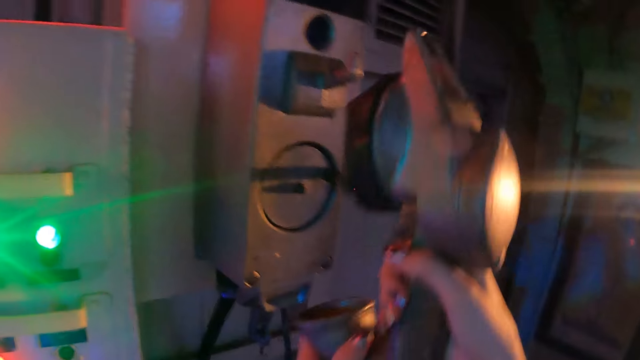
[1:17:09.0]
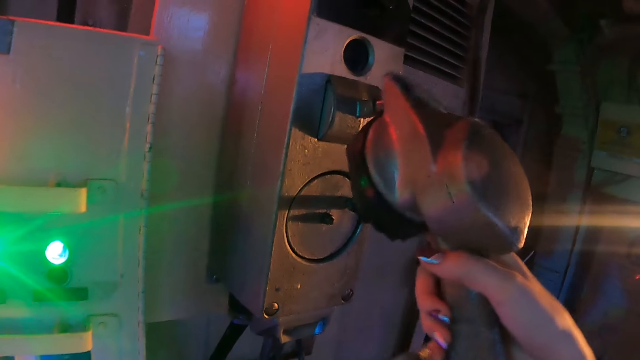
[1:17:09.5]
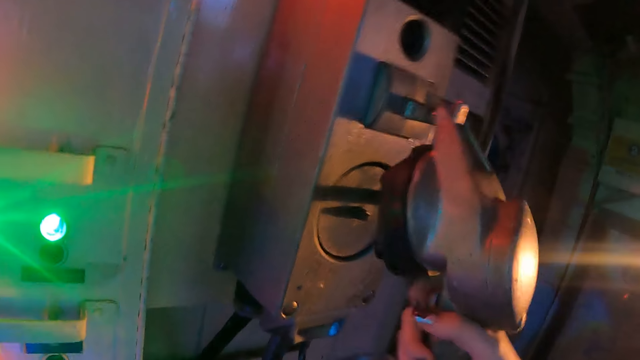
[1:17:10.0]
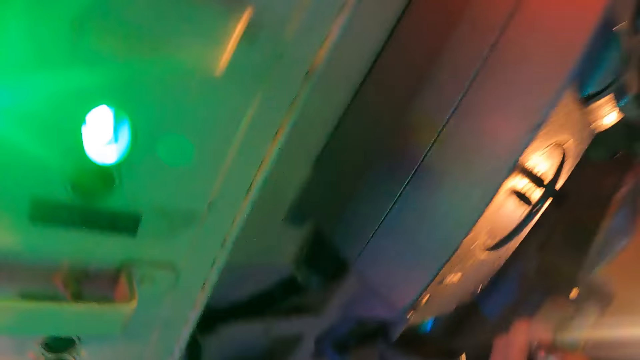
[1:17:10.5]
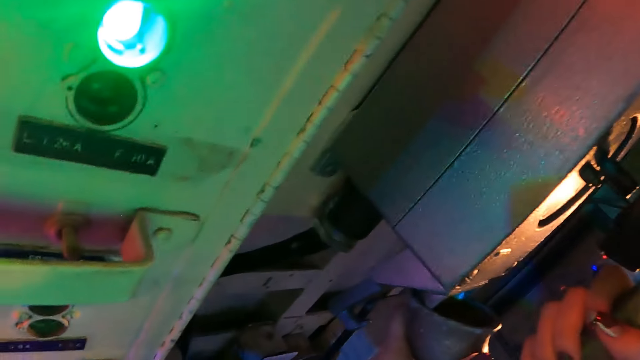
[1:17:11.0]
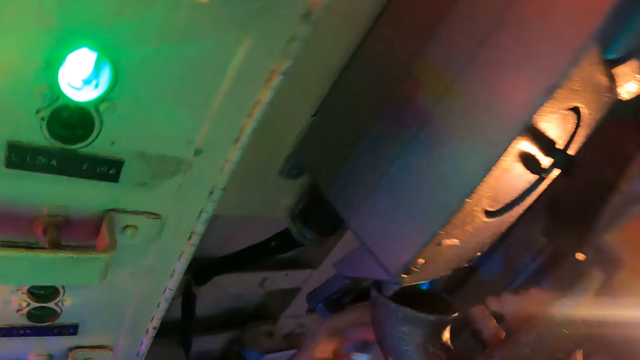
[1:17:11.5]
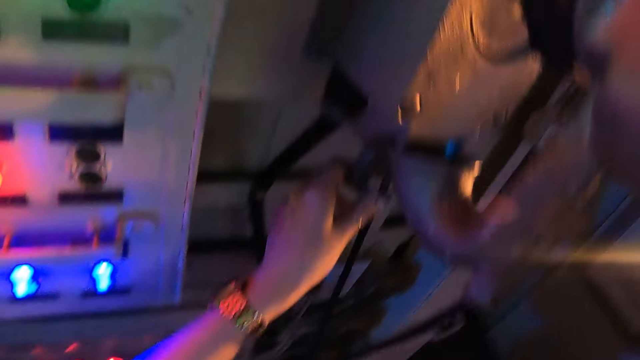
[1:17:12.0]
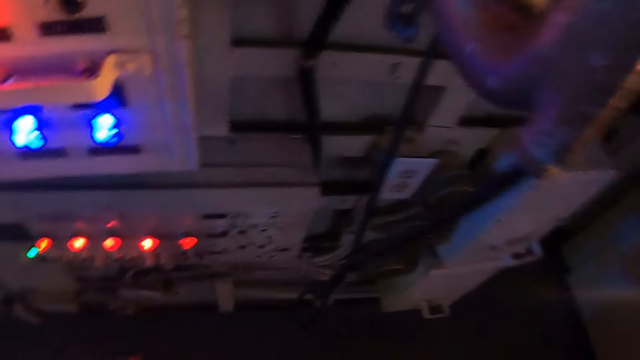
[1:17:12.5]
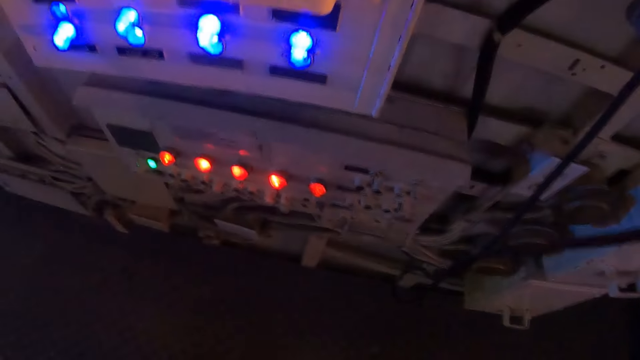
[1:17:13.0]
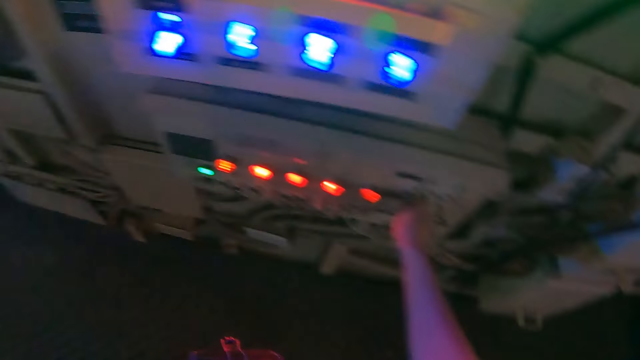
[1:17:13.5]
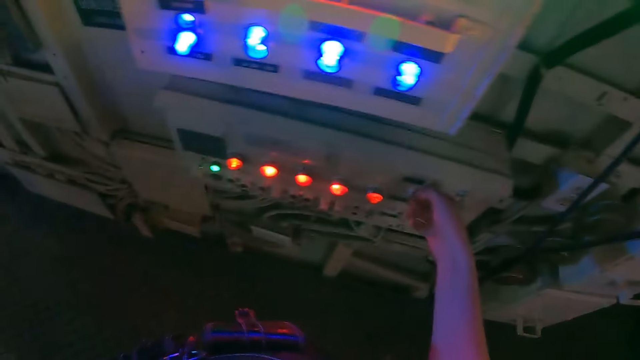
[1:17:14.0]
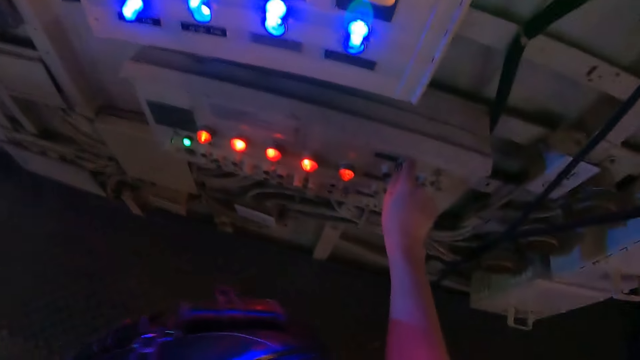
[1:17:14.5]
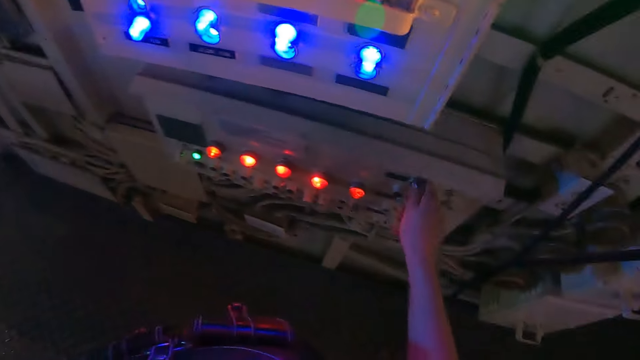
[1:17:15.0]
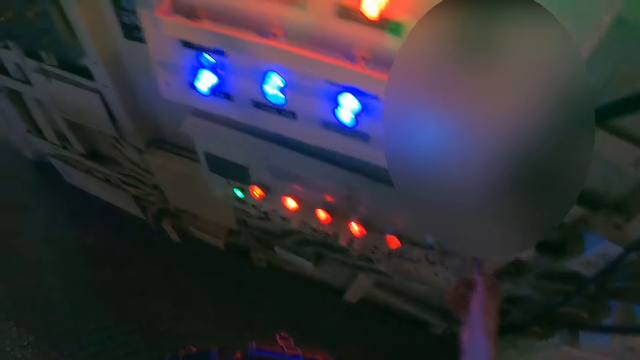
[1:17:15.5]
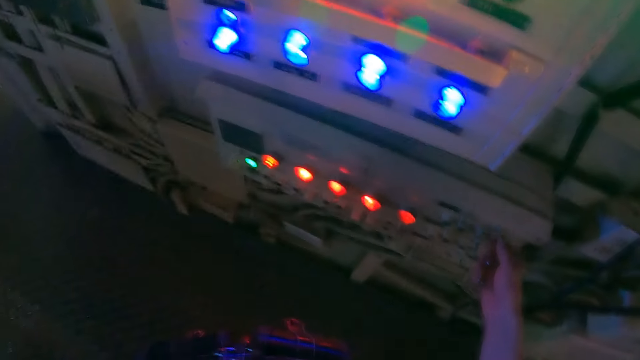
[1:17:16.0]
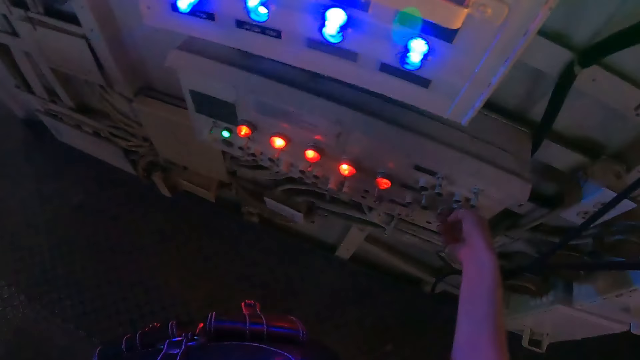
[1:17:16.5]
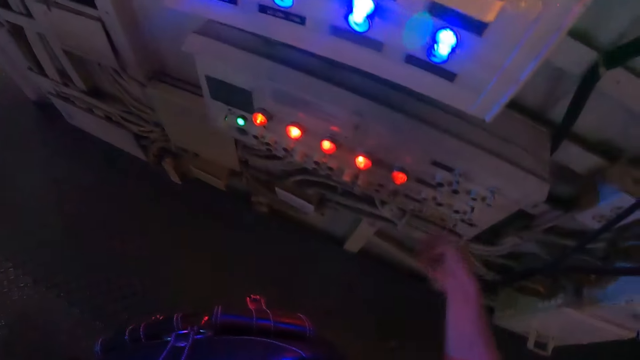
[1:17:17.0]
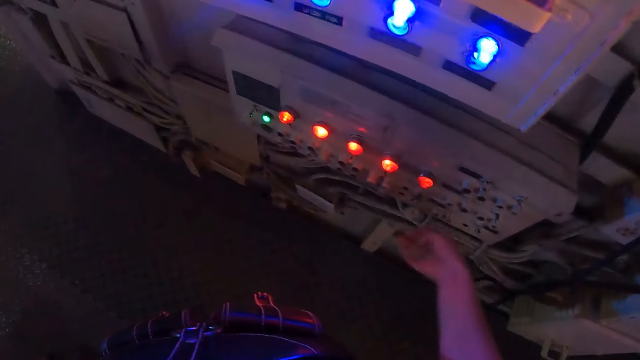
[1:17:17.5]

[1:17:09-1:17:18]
The camera wearer moves something with a hook. They look around. They drop the call. They operate something. They adjust the knobs.

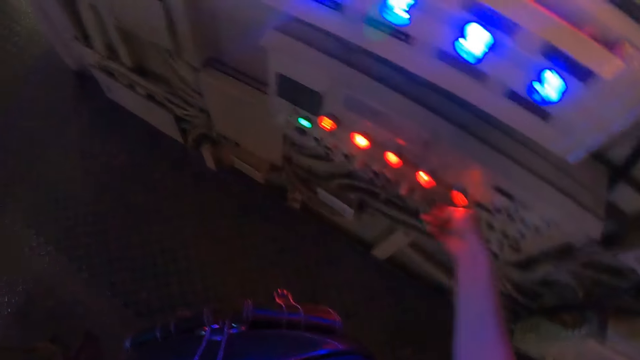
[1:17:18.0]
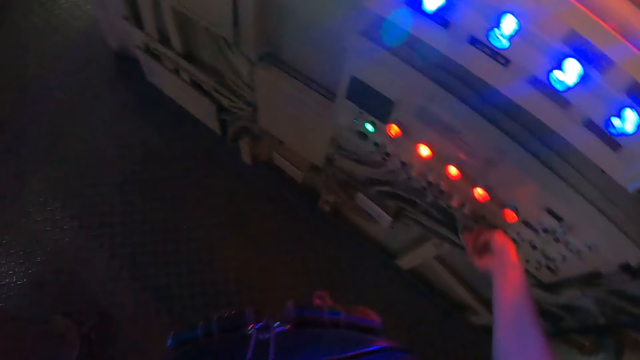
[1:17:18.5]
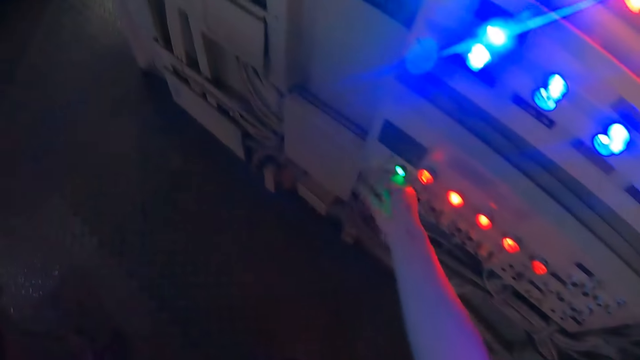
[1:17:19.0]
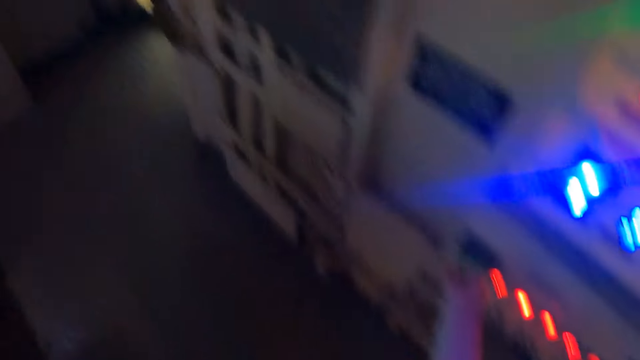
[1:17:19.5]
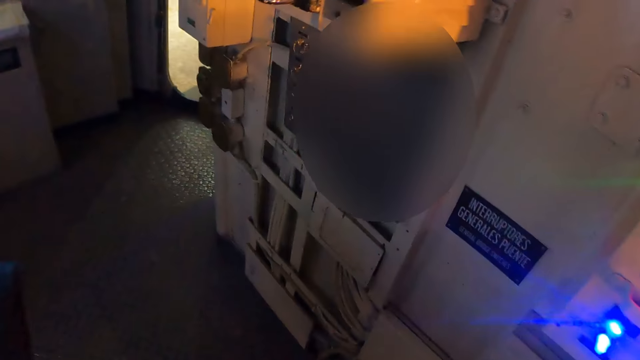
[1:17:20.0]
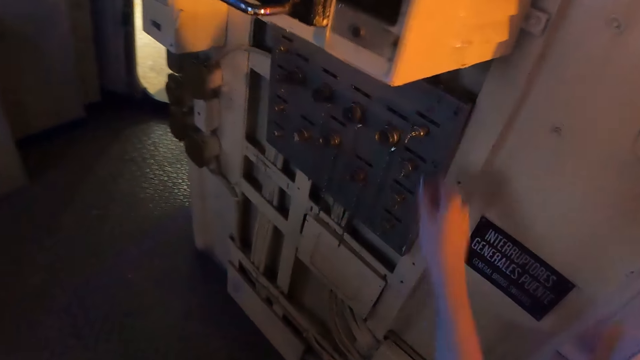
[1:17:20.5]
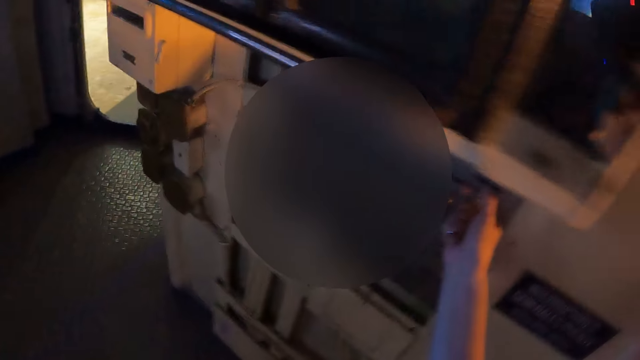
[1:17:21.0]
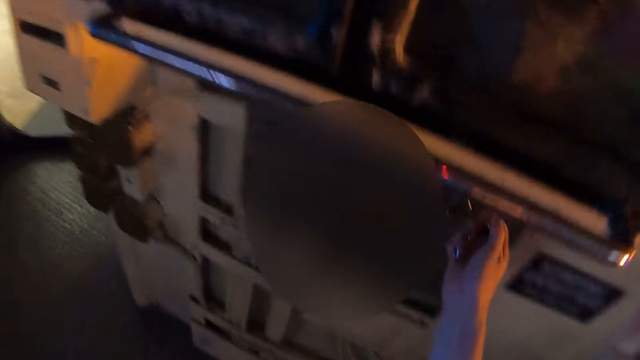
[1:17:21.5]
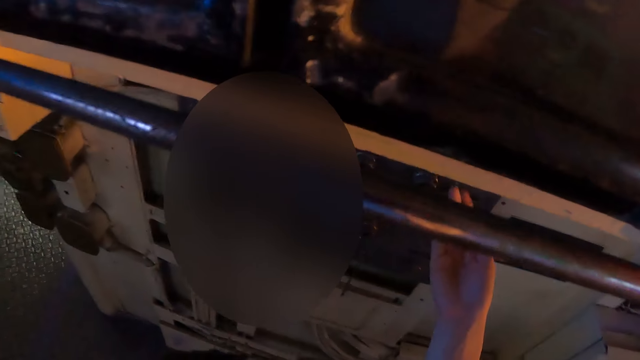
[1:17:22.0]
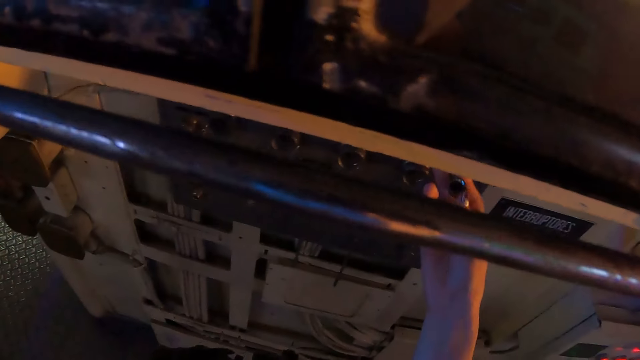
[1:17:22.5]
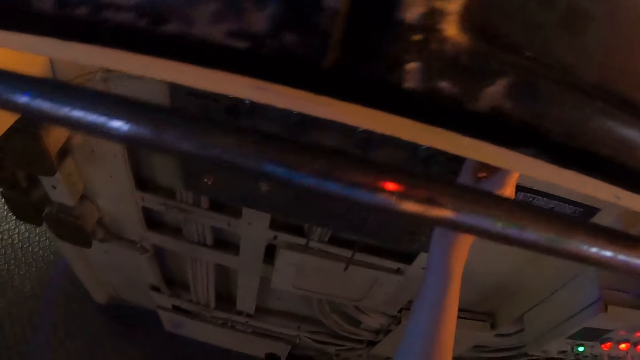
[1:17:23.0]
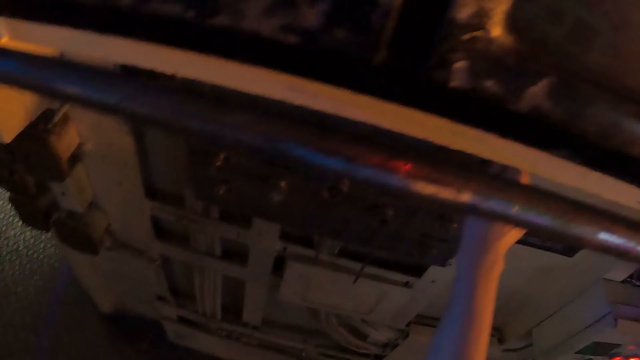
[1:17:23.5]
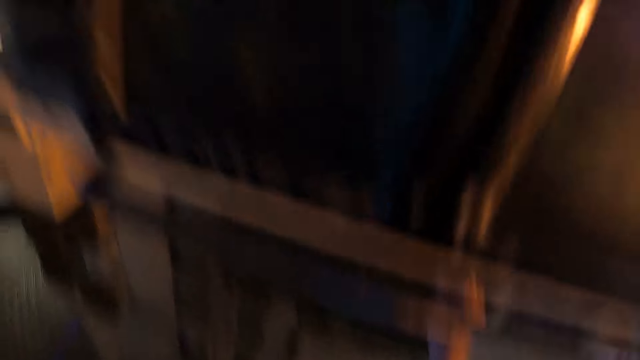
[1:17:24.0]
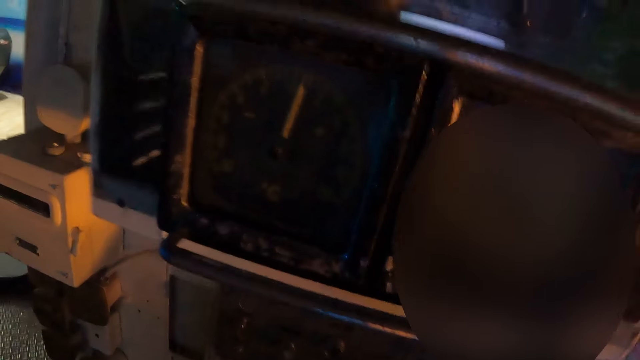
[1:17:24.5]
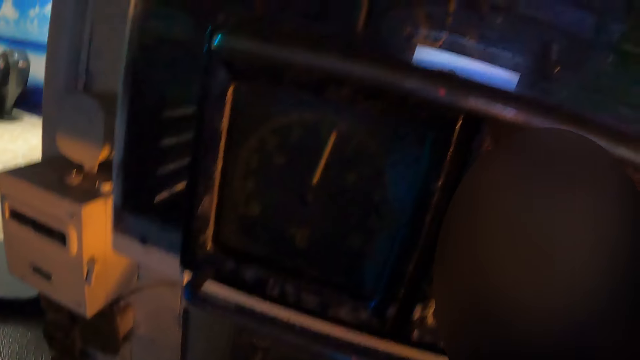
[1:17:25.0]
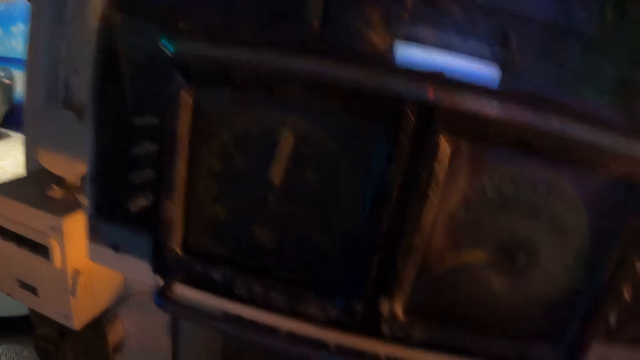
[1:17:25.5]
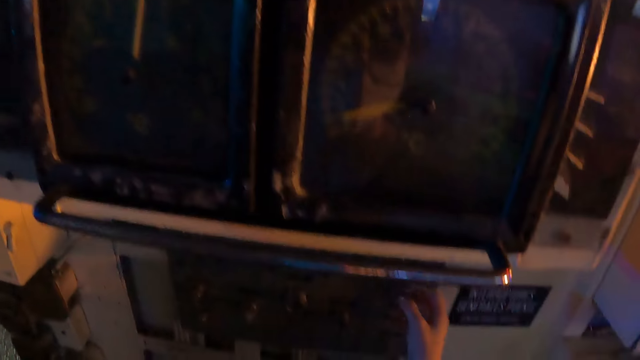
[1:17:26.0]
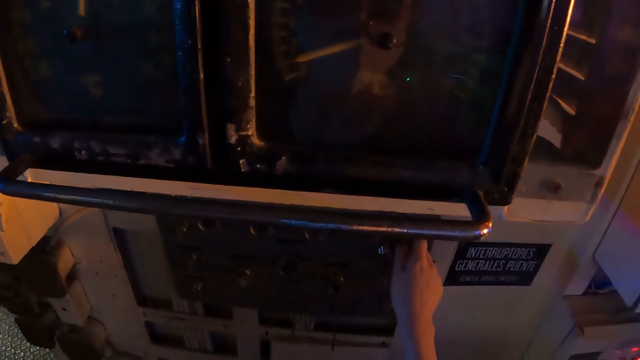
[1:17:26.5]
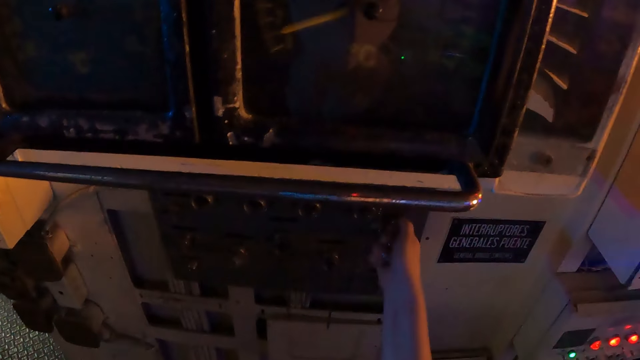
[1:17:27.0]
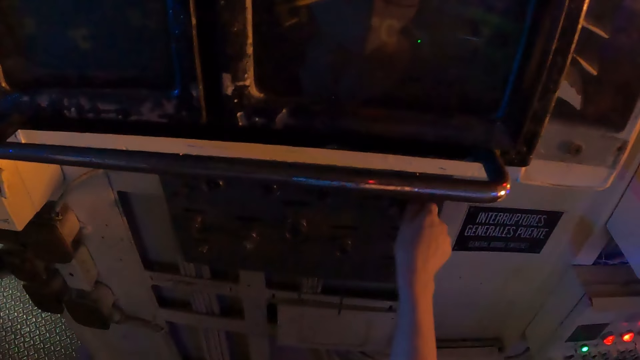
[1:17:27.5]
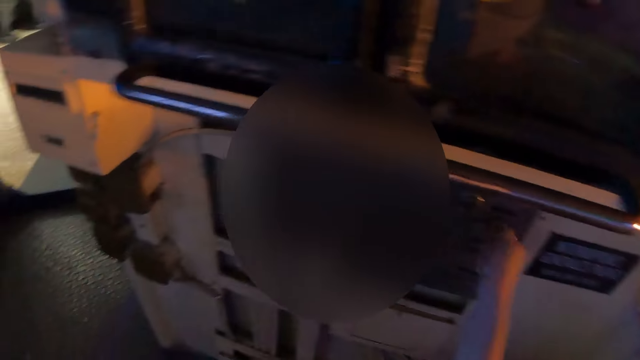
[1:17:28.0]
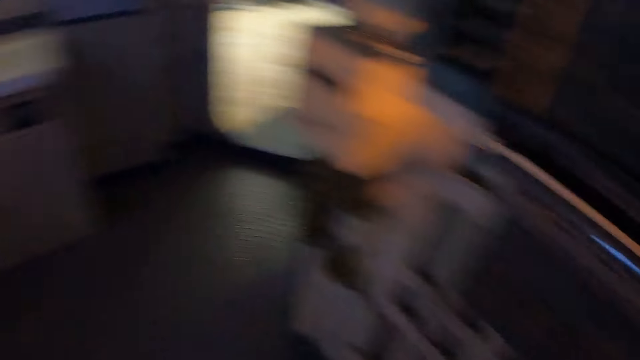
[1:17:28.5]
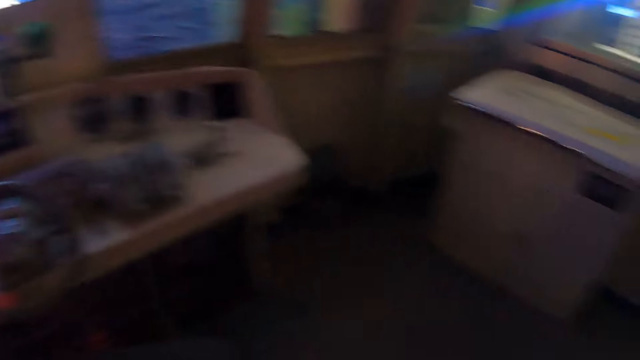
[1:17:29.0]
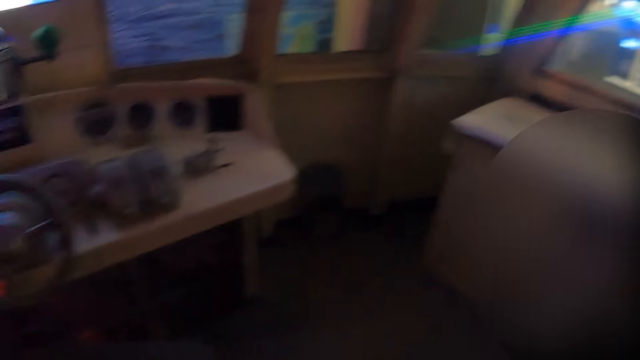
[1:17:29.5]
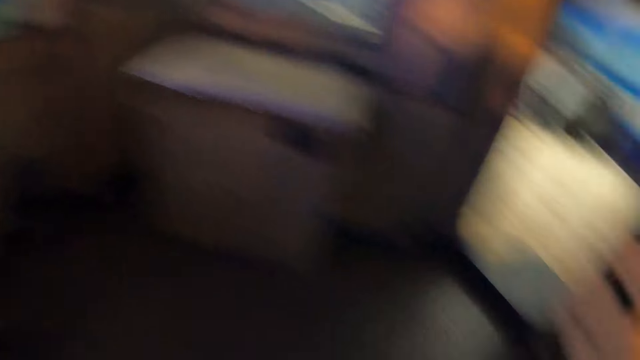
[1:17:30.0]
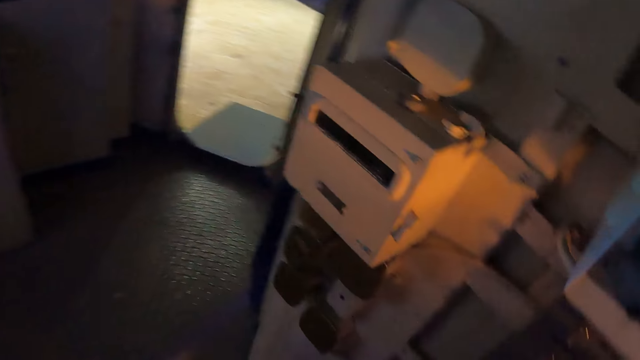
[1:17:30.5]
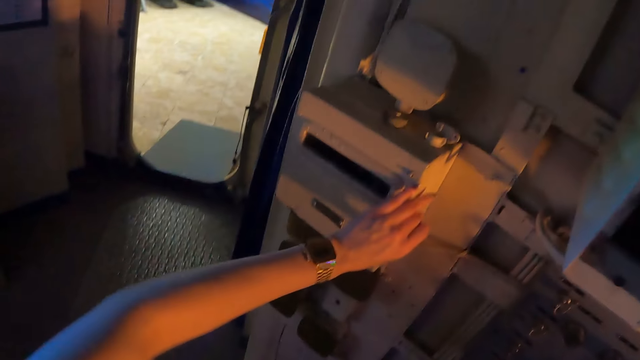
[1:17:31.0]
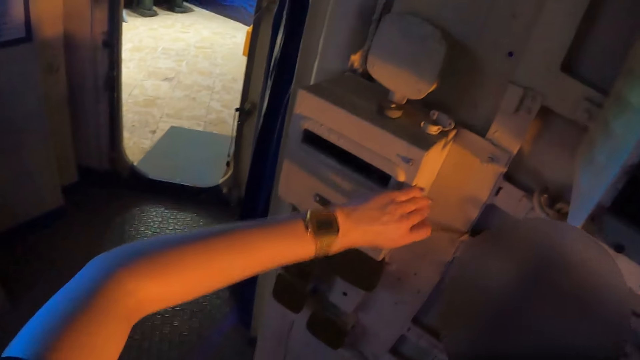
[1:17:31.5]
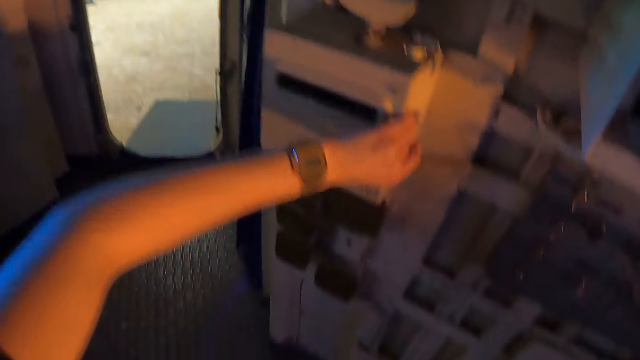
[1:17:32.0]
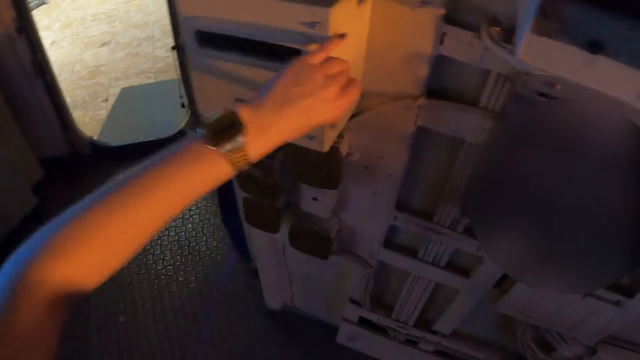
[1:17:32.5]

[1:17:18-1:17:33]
The camera wearer looks around. They pull a cap. They look at the cap. They return the cap. They look around. They turn something. They look around the ship. They turn something.
